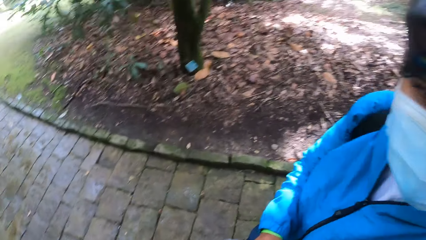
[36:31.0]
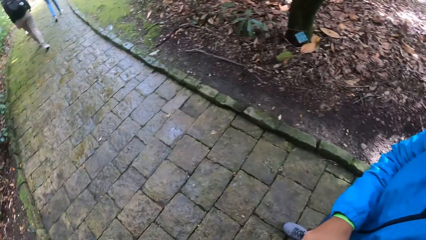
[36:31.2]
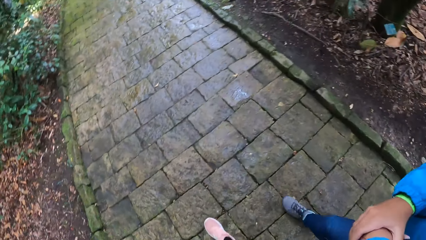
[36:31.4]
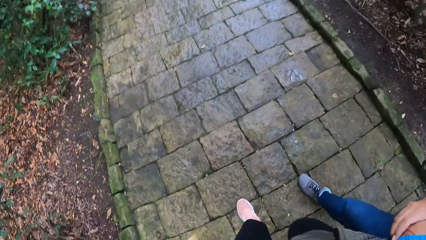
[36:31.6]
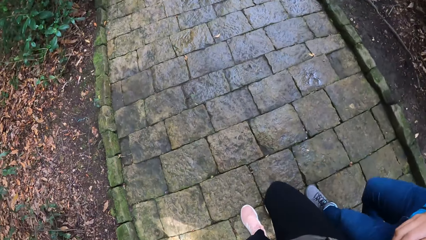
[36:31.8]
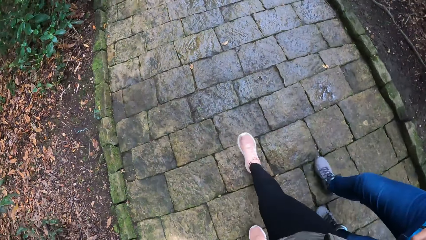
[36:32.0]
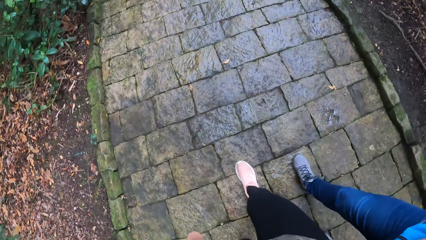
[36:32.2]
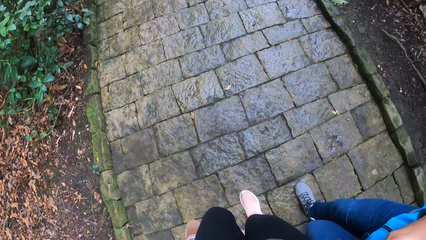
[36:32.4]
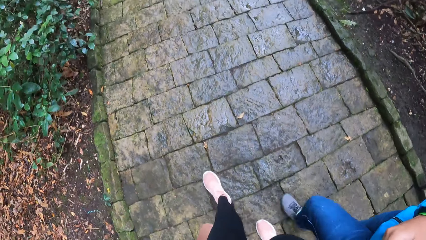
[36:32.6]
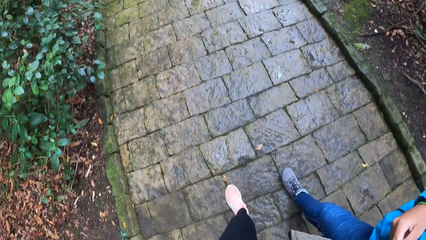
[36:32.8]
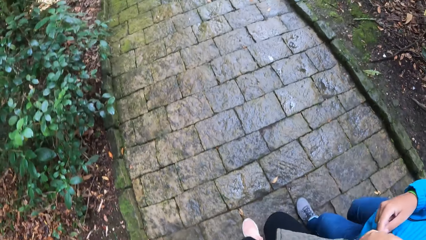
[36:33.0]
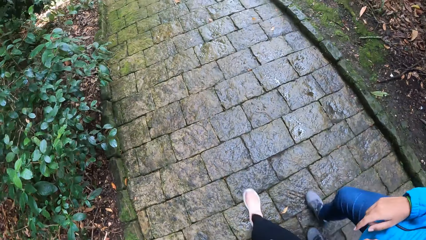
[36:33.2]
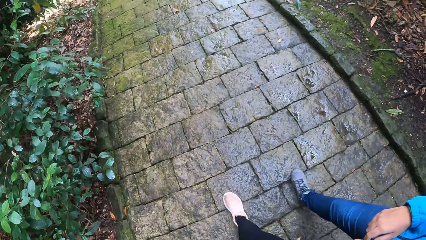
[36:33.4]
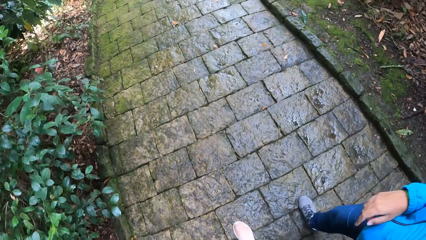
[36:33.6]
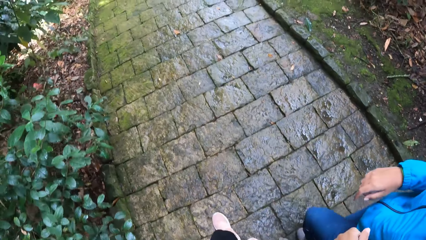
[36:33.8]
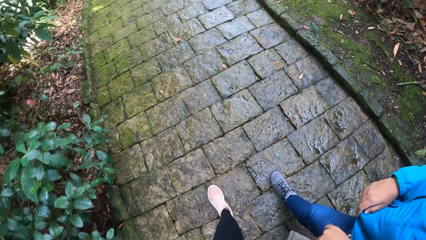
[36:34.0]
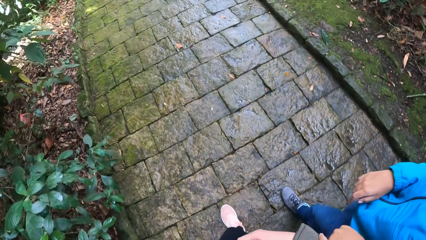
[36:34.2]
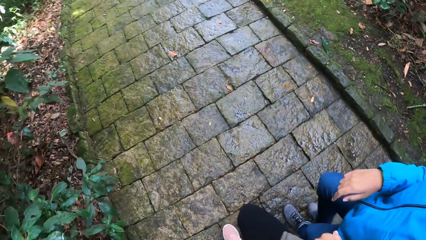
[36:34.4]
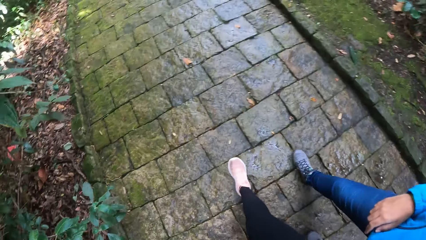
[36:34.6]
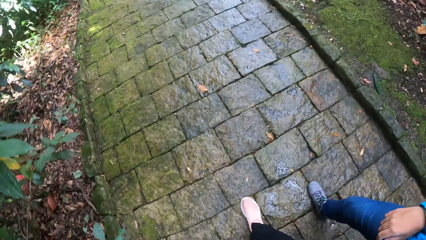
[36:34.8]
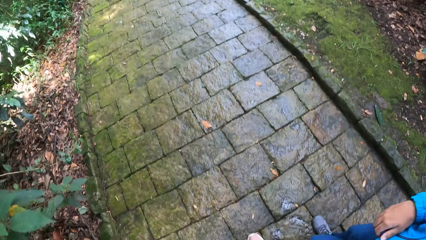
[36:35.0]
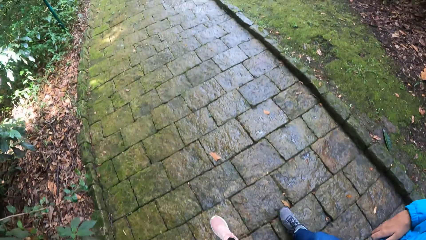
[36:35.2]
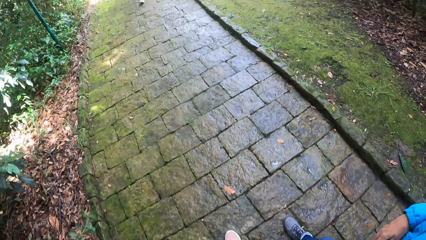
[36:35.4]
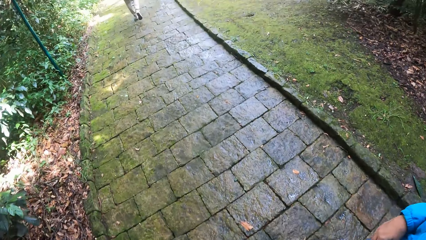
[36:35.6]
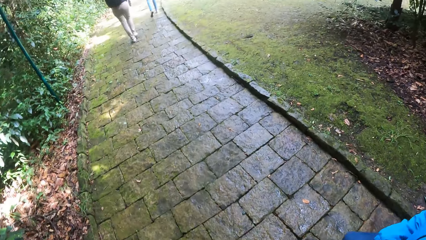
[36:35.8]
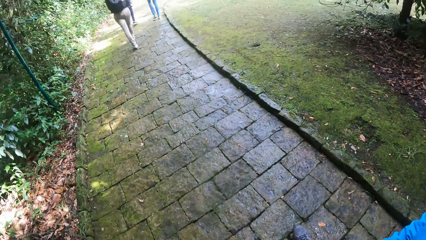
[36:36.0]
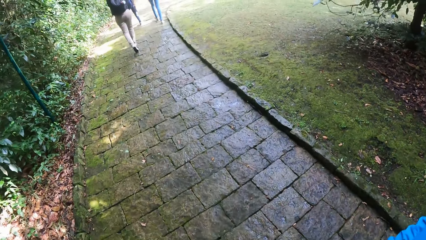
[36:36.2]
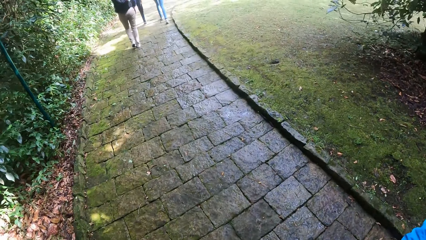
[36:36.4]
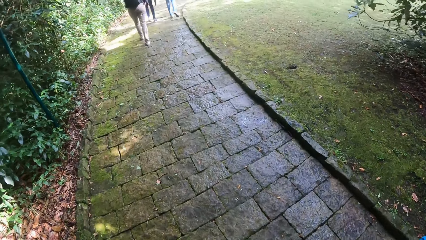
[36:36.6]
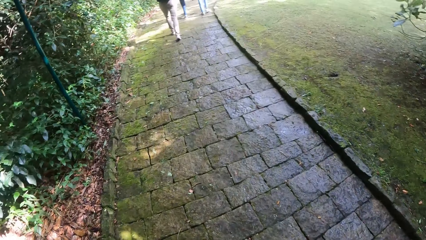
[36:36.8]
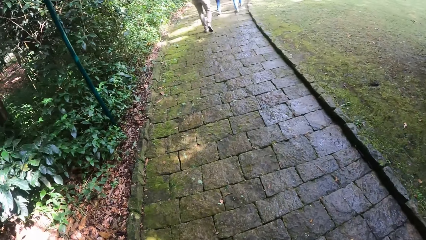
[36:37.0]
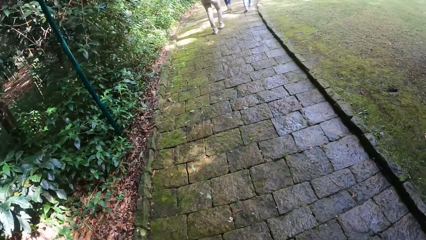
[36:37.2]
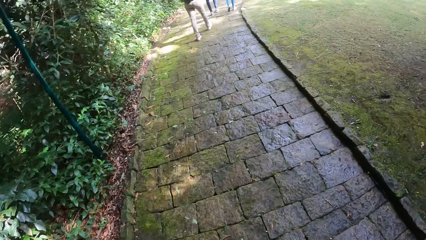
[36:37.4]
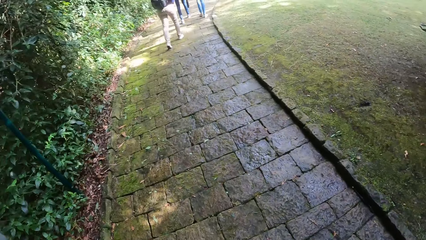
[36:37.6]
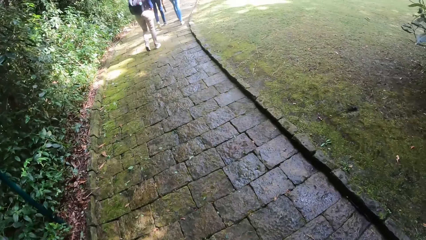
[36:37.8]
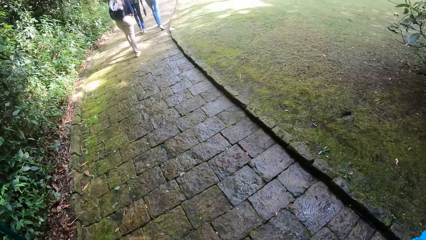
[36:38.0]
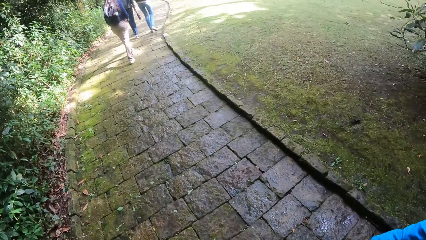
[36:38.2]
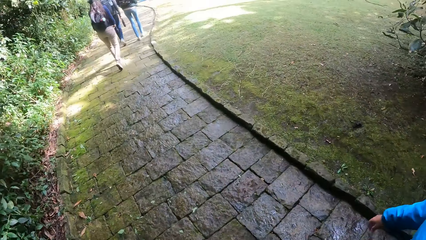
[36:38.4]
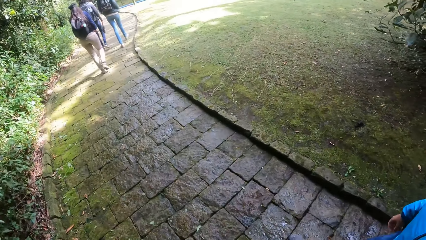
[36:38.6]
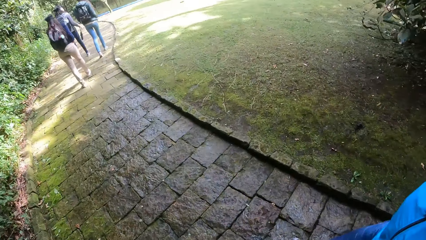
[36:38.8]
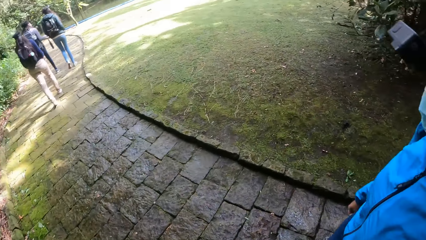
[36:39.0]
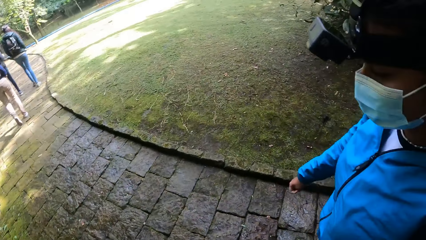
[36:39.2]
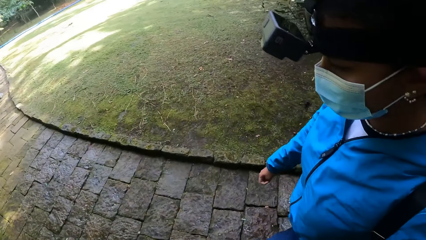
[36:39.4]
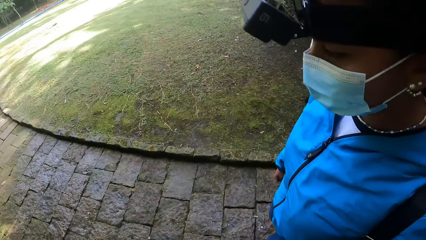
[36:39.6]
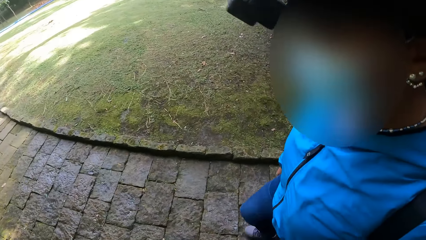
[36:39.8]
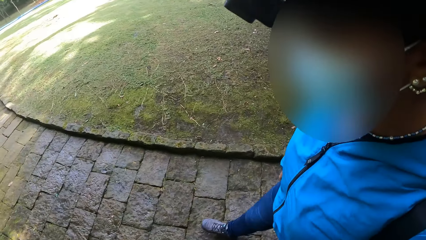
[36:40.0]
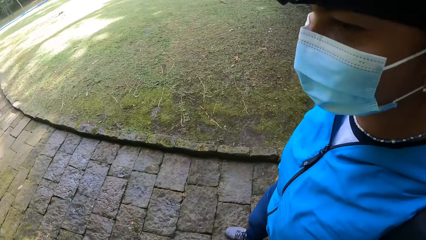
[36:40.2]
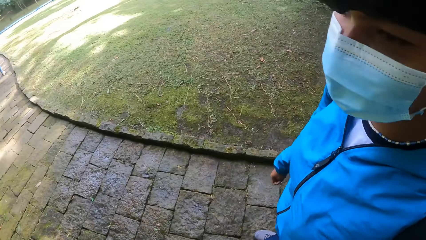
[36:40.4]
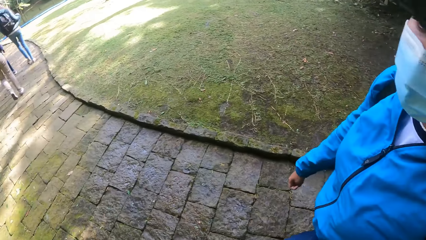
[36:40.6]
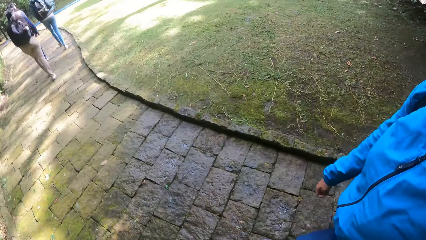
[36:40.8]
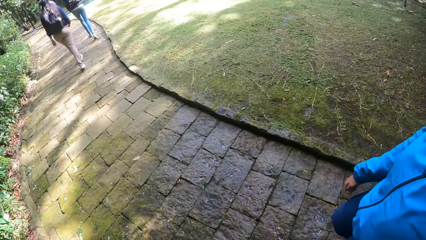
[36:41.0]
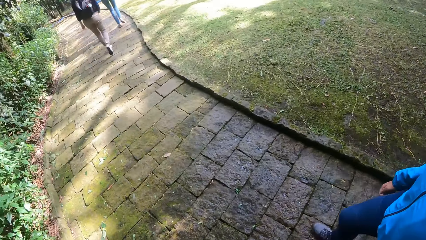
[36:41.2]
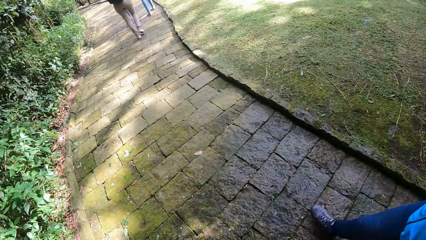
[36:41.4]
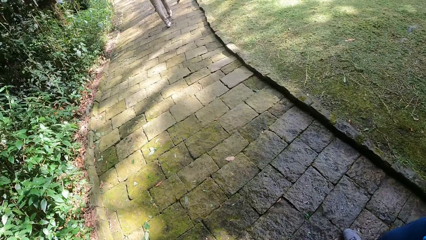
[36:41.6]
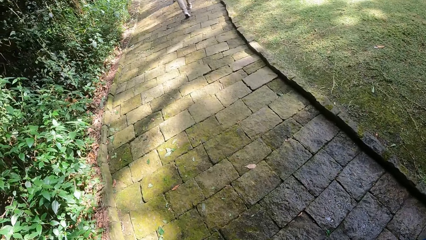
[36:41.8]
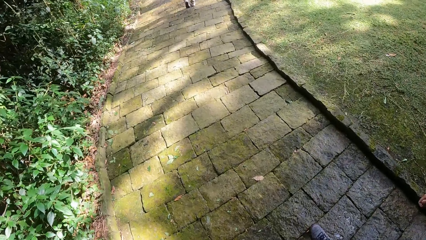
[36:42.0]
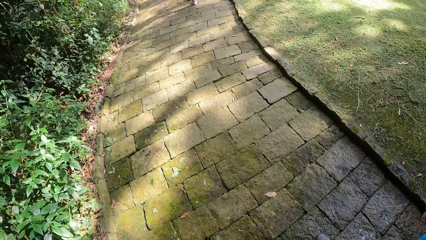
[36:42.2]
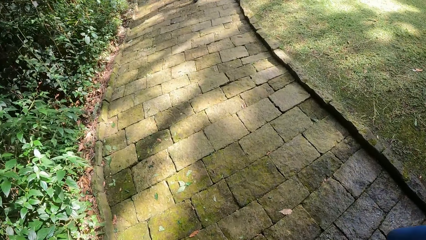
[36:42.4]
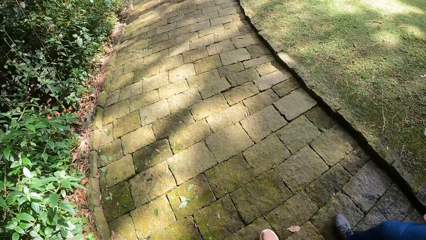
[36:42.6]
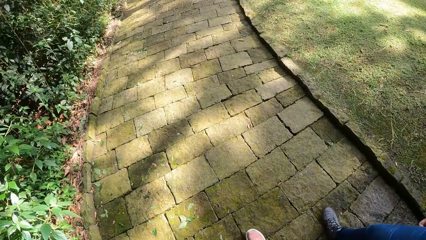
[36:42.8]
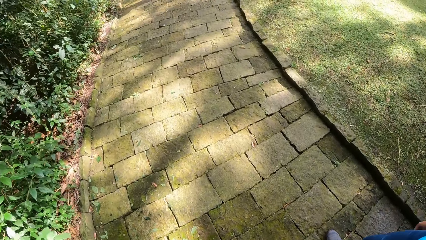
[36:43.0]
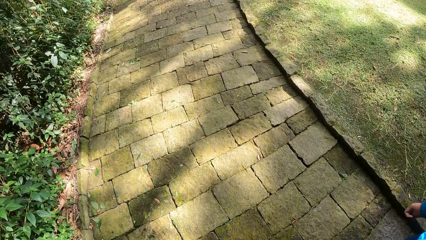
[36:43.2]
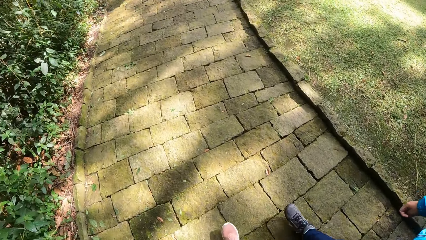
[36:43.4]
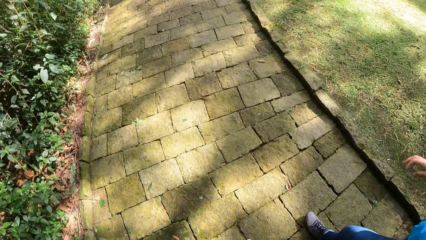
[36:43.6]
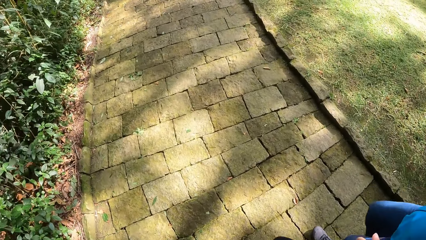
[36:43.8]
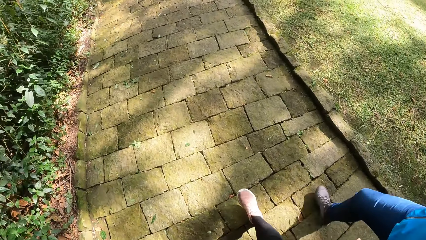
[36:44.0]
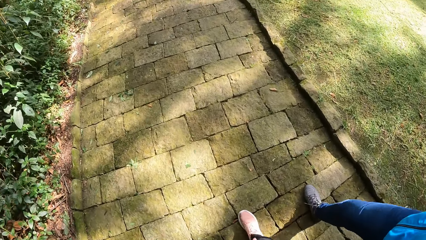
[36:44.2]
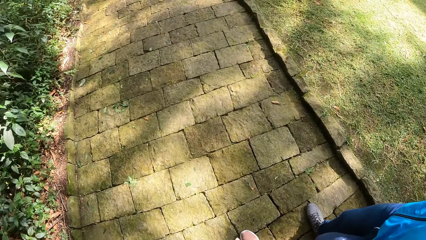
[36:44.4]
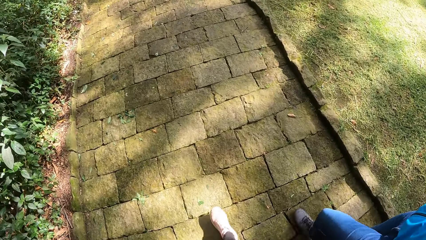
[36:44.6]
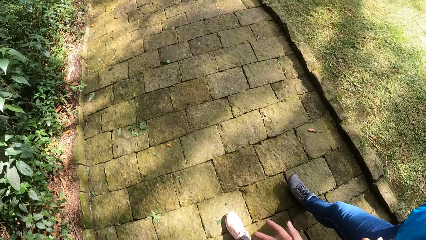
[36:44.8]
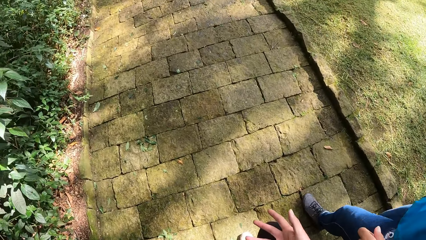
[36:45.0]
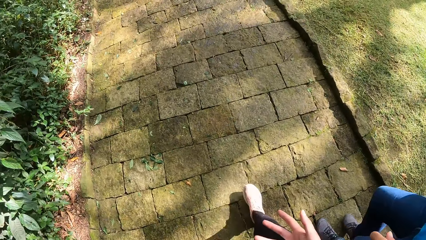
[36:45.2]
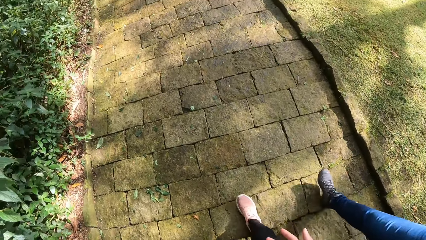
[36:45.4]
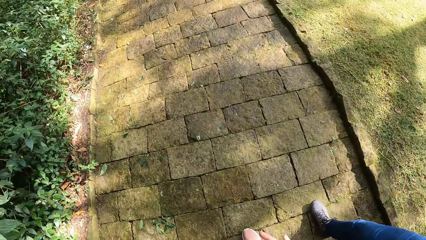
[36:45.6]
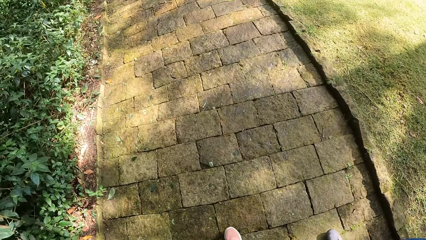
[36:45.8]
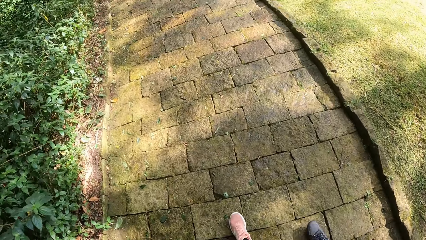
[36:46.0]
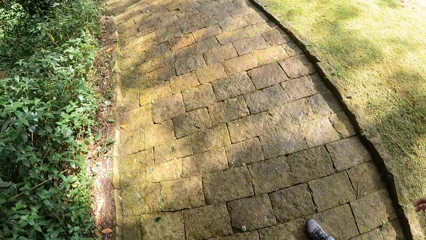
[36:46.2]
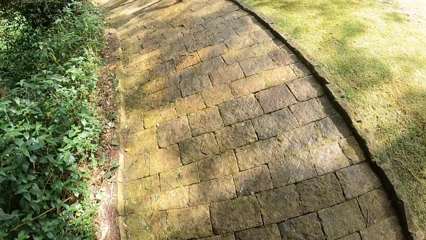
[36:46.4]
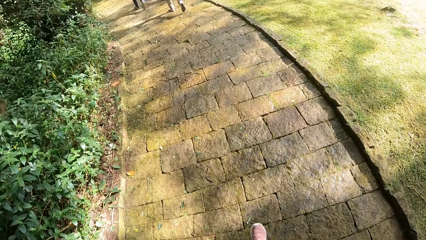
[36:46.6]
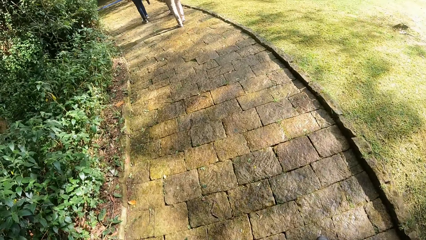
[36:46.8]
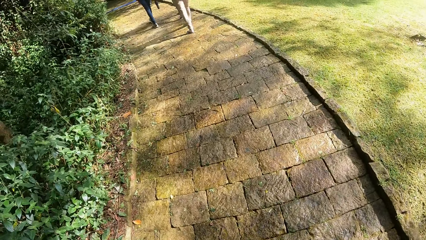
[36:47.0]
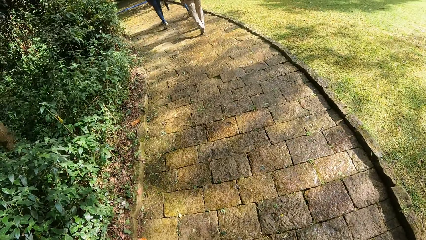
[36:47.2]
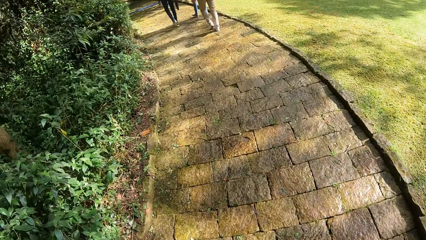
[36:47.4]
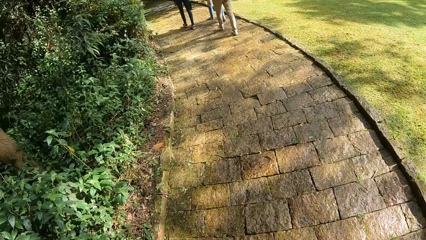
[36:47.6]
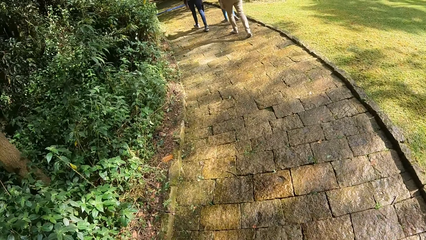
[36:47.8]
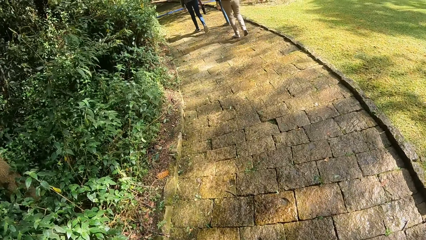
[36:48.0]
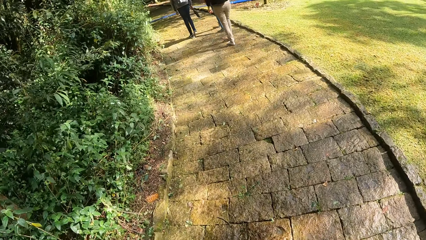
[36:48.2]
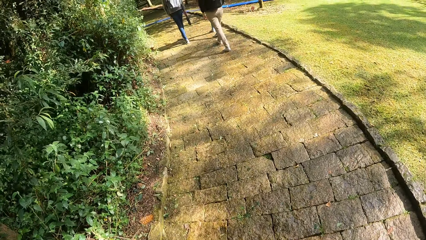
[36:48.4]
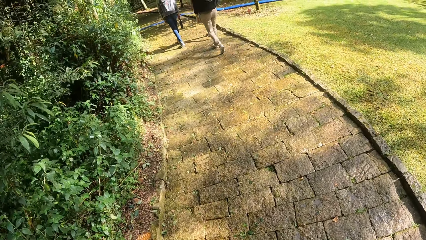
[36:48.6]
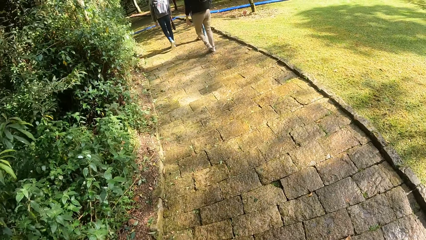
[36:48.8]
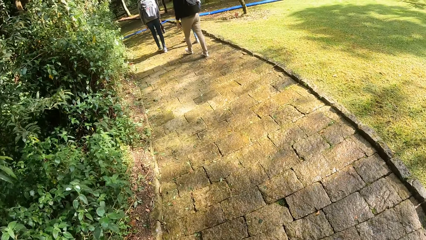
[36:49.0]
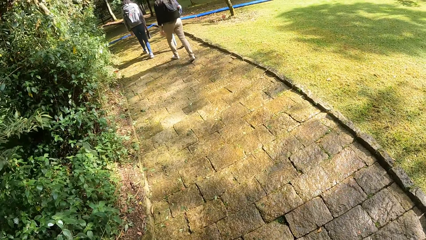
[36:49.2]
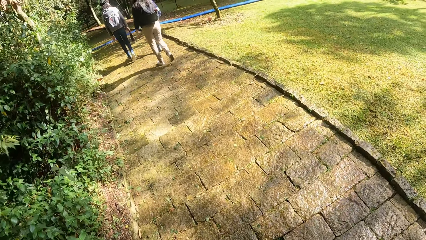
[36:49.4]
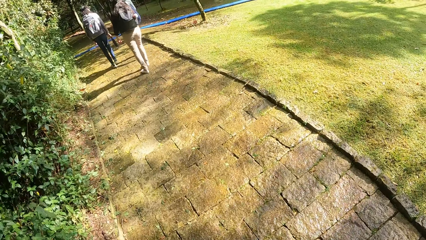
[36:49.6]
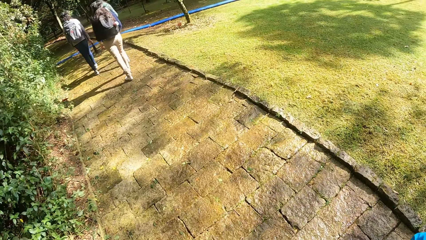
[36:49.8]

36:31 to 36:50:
The camera wearer talks to the man. They walk on the pavement. The man walks on the pavement.
